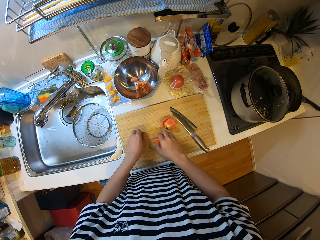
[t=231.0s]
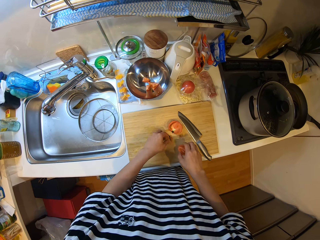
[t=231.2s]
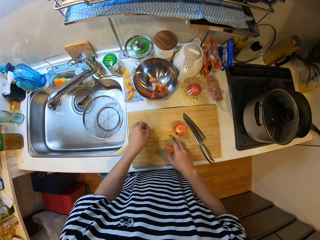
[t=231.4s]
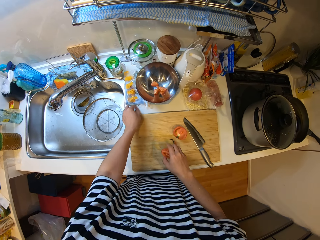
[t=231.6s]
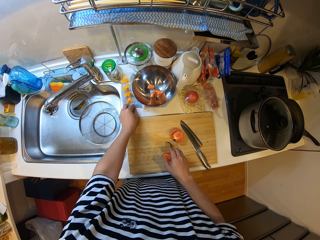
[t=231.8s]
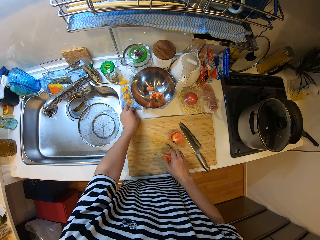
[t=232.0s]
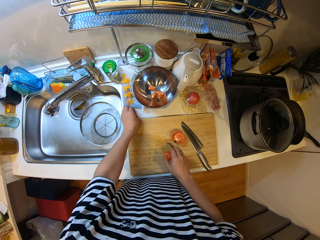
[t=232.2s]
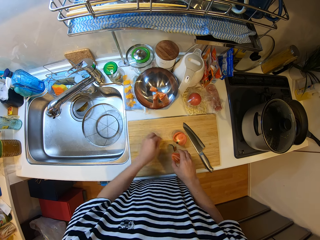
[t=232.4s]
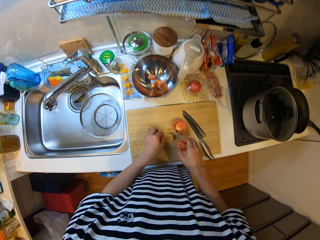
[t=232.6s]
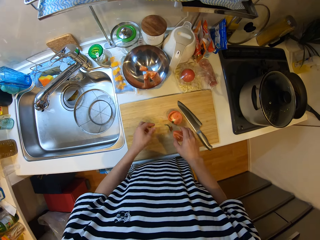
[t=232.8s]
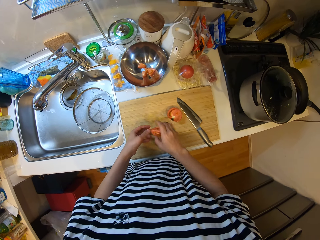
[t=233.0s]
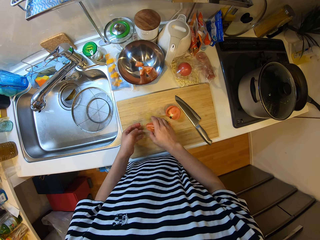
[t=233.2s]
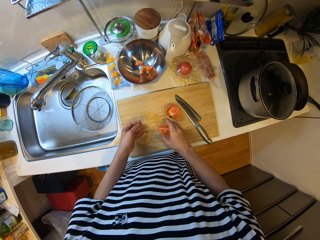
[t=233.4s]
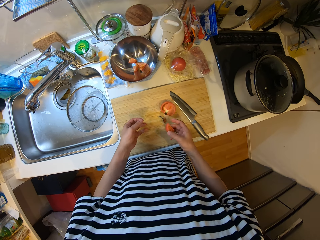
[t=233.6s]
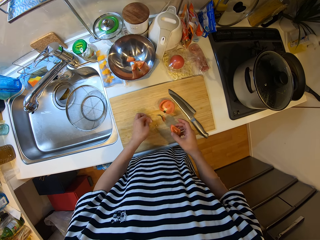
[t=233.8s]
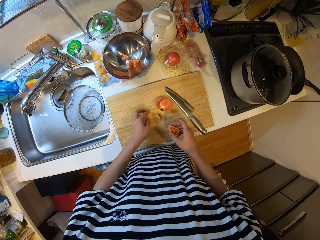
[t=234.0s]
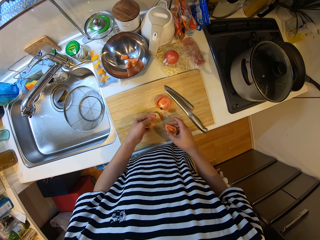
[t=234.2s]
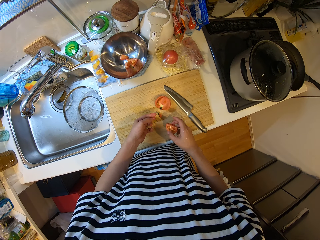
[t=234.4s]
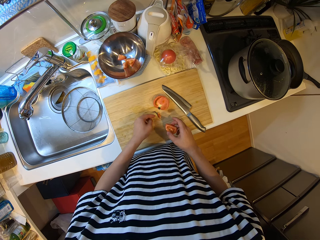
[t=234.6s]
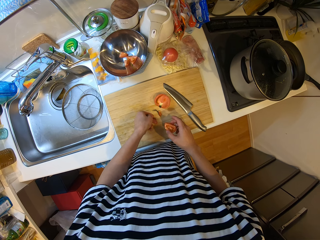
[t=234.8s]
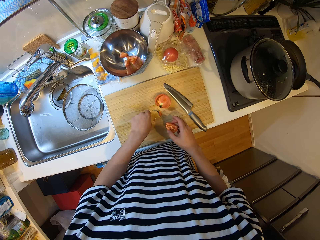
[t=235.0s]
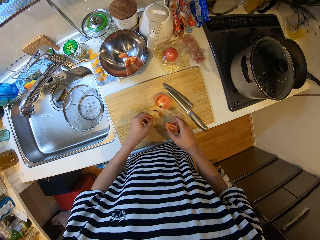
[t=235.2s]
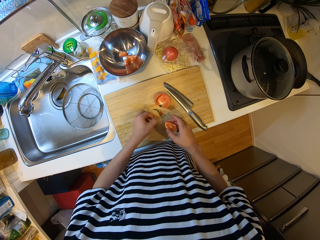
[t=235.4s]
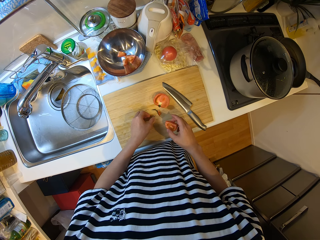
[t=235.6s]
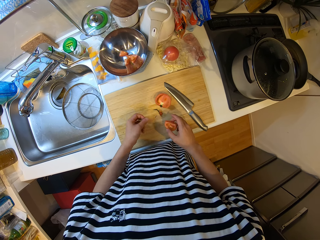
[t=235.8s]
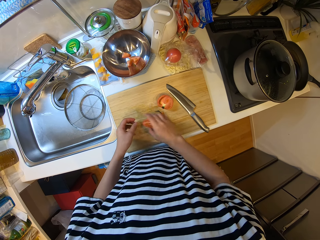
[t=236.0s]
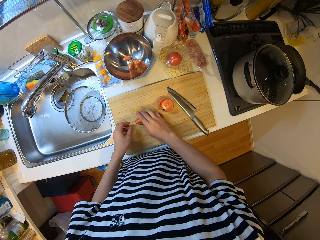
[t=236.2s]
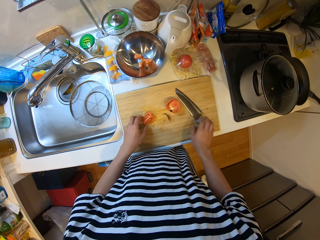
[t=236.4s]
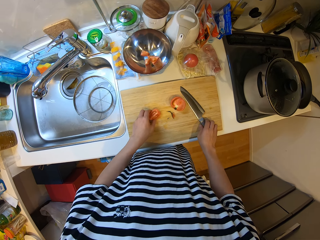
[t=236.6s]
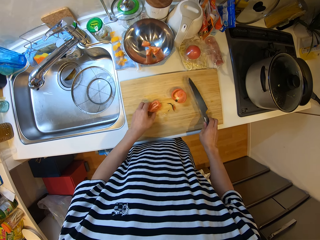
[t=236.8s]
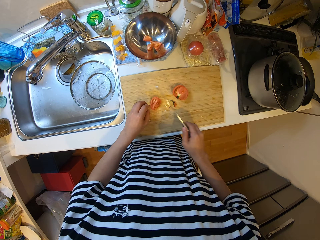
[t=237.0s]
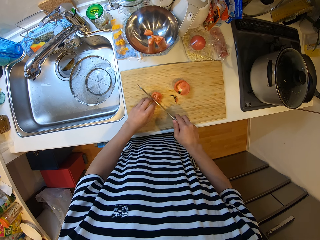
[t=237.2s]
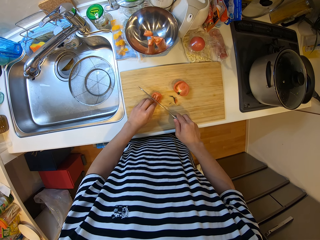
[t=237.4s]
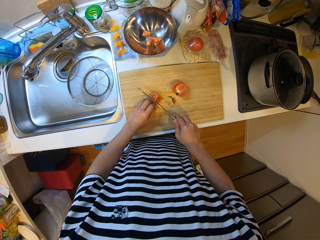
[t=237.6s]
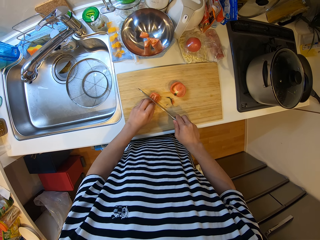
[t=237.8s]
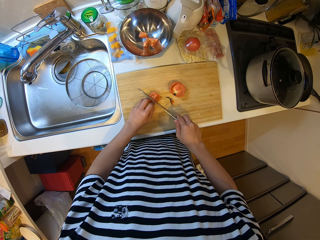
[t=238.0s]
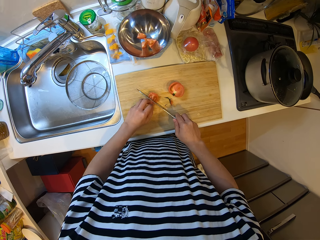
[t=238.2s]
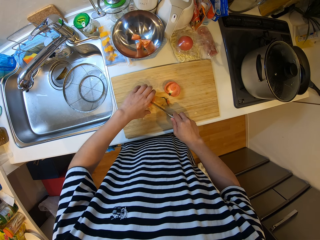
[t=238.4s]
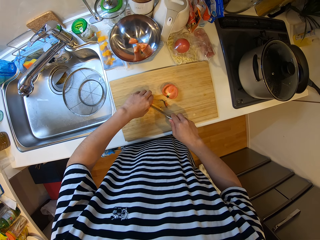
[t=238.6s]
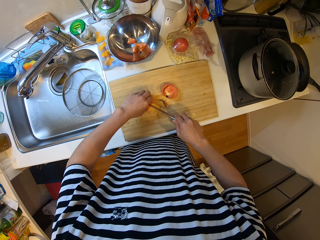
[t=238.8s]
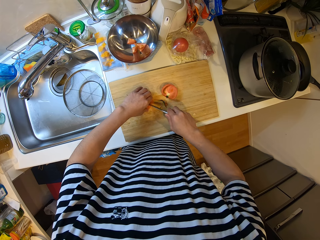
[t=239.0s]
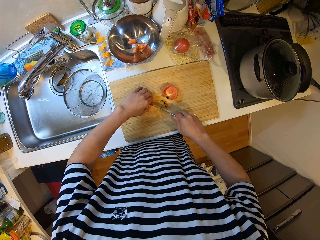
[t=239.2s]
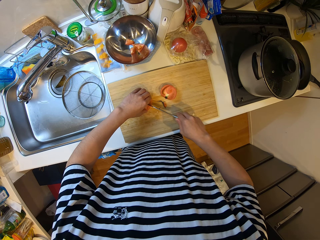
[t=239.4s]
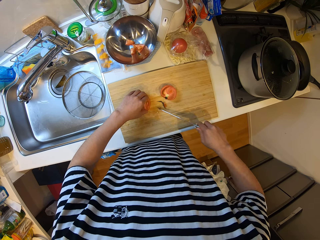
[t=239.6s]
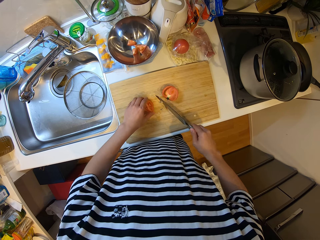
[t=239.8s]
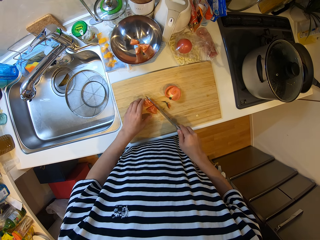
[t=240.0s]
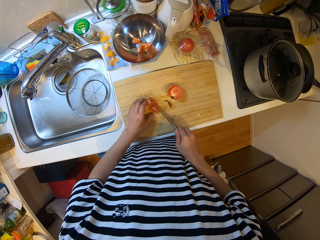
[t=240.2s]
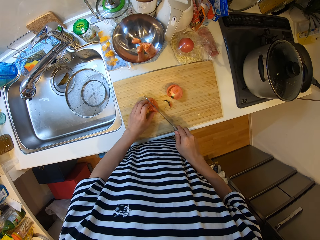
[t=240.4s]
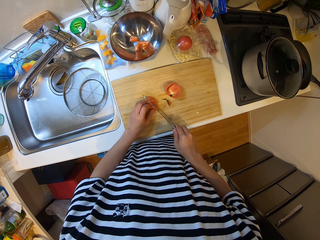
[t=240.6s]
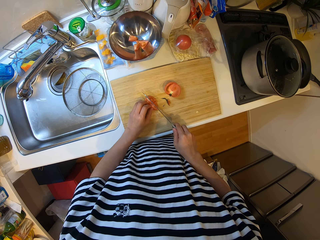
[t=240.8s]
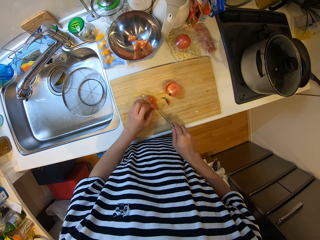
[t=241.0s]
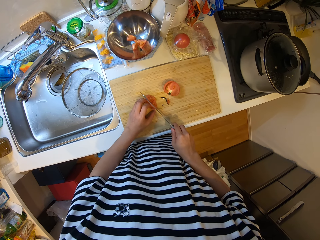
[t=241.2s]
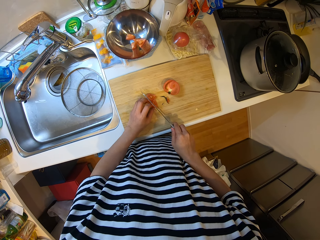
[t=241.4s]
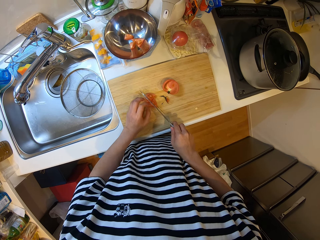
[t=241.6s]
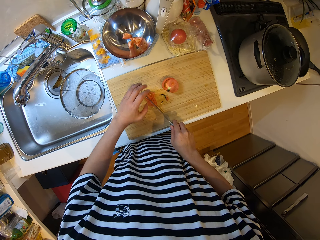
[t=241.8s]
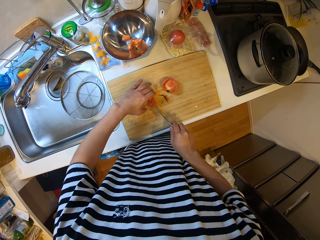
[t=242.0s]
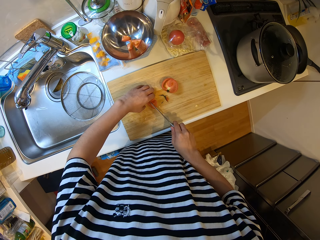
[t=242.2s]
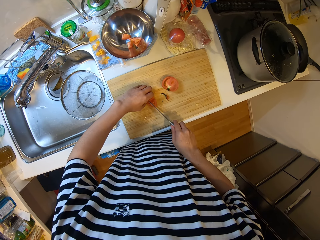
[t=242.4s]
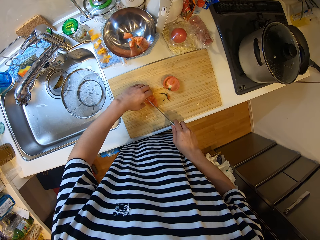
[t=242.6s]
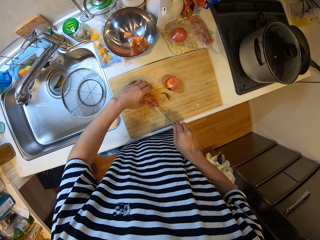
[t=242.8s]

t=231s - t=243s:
The camera wearer picks up the knife from the cutting board. They cut the tomato with the knife on the cutting board.

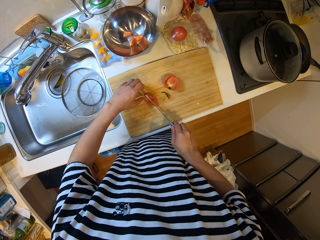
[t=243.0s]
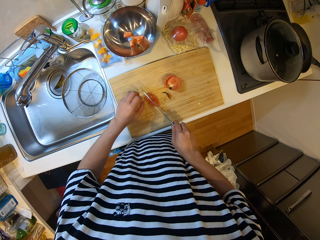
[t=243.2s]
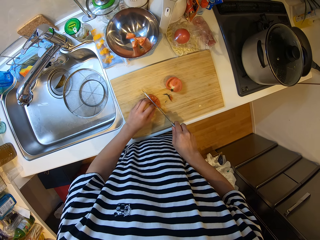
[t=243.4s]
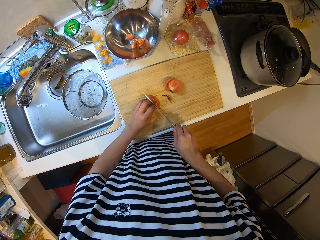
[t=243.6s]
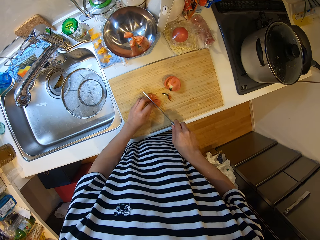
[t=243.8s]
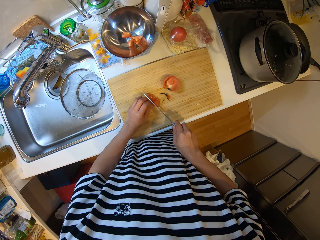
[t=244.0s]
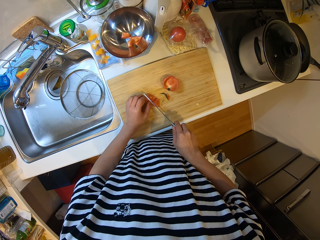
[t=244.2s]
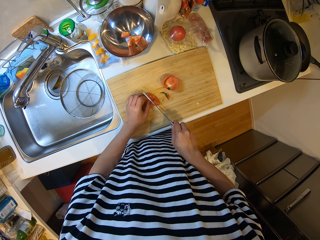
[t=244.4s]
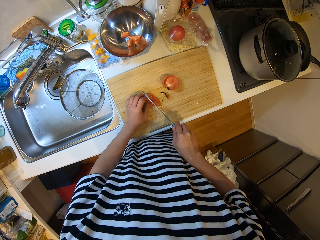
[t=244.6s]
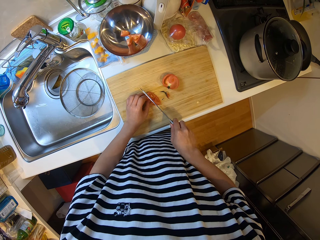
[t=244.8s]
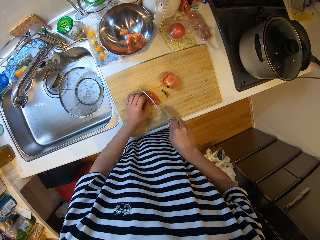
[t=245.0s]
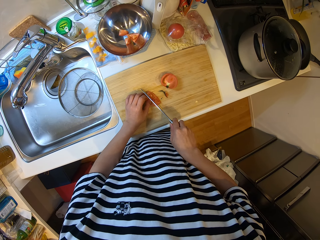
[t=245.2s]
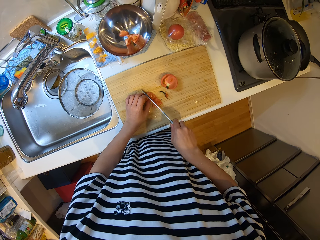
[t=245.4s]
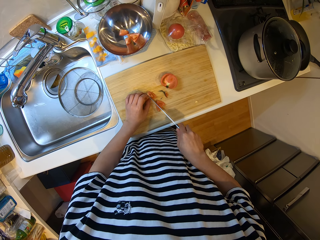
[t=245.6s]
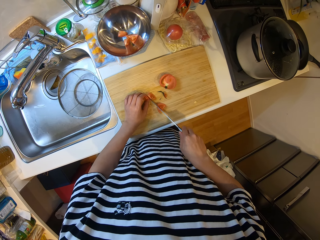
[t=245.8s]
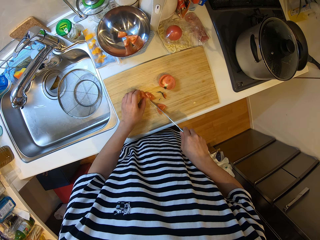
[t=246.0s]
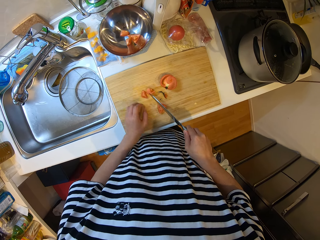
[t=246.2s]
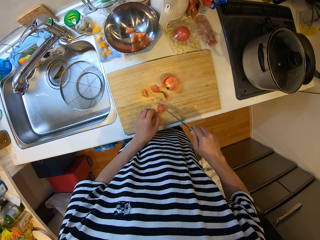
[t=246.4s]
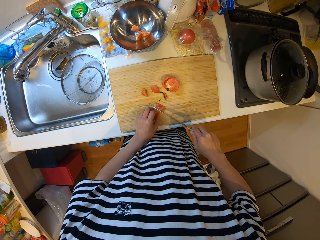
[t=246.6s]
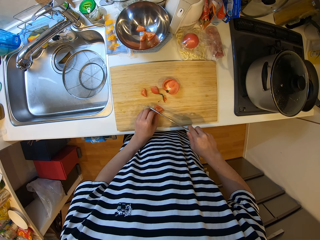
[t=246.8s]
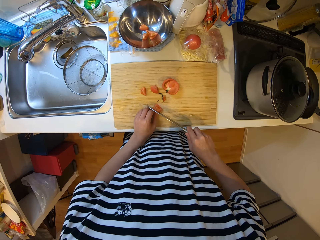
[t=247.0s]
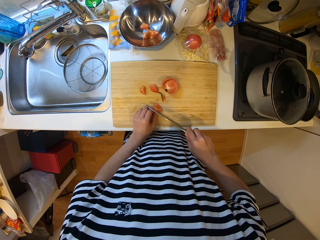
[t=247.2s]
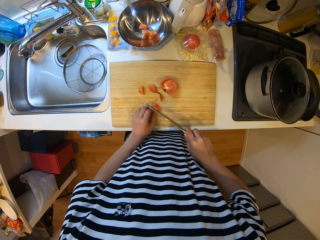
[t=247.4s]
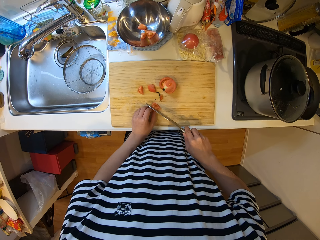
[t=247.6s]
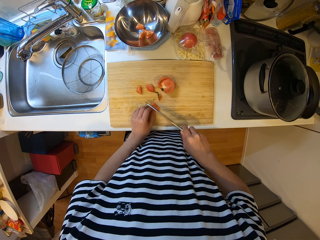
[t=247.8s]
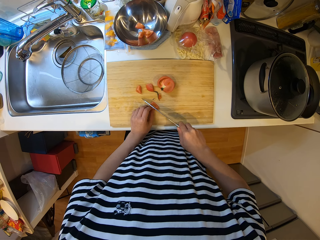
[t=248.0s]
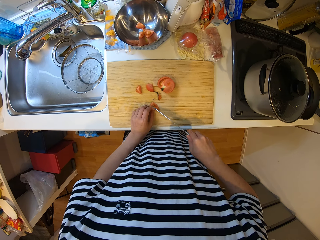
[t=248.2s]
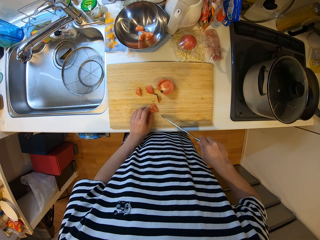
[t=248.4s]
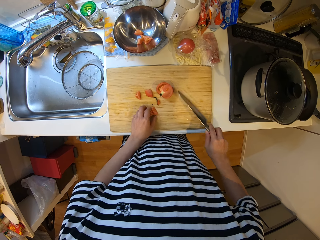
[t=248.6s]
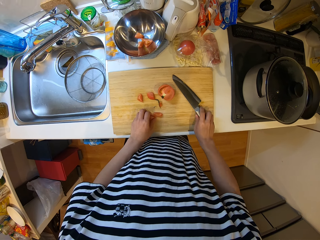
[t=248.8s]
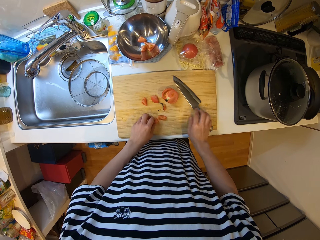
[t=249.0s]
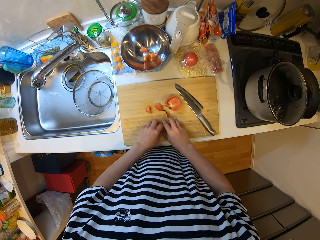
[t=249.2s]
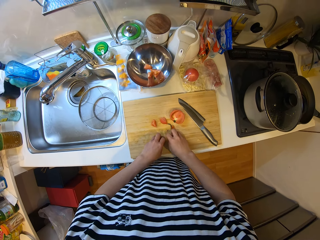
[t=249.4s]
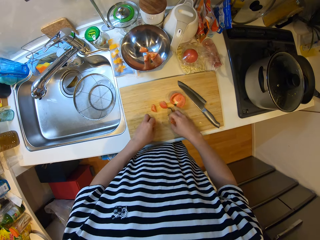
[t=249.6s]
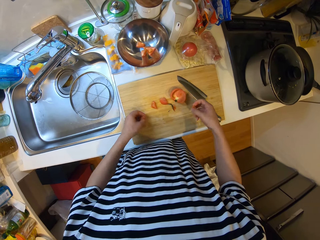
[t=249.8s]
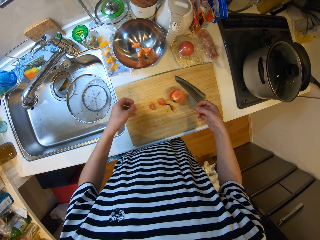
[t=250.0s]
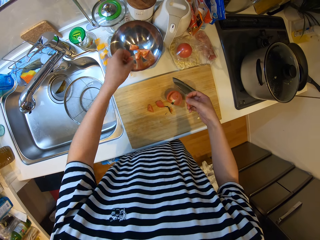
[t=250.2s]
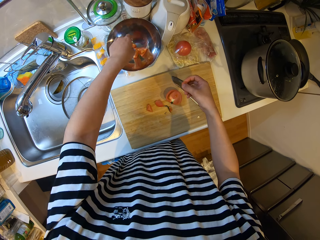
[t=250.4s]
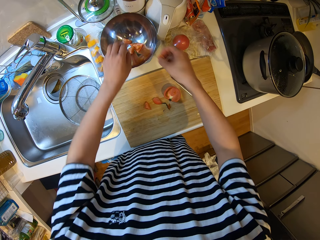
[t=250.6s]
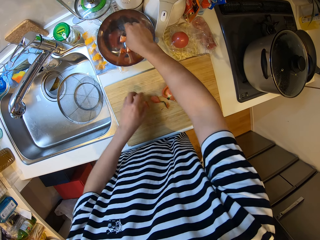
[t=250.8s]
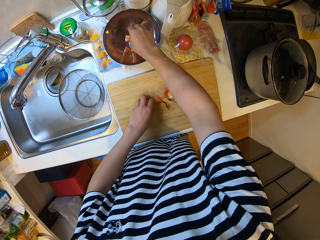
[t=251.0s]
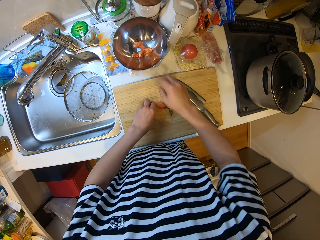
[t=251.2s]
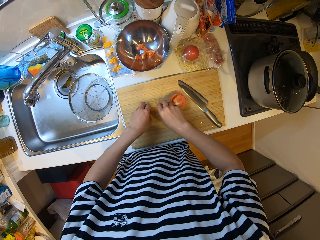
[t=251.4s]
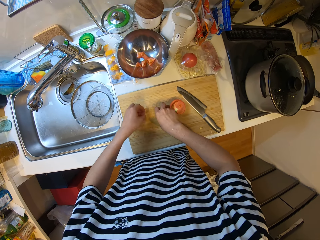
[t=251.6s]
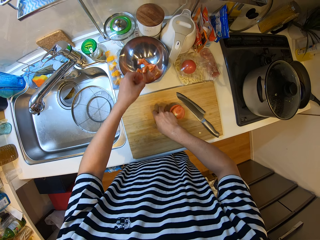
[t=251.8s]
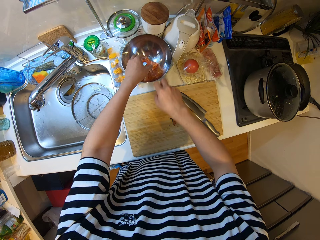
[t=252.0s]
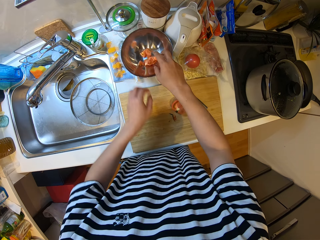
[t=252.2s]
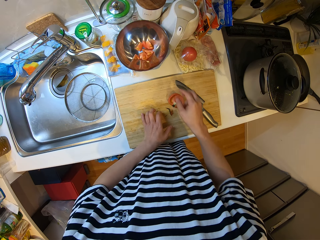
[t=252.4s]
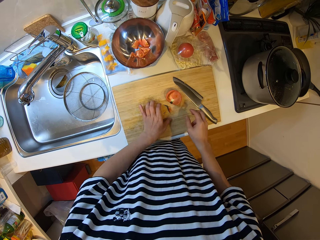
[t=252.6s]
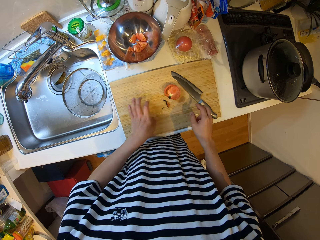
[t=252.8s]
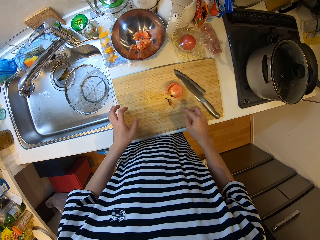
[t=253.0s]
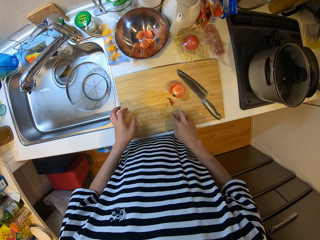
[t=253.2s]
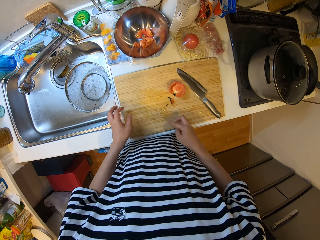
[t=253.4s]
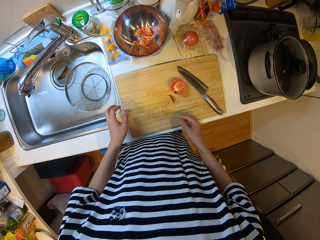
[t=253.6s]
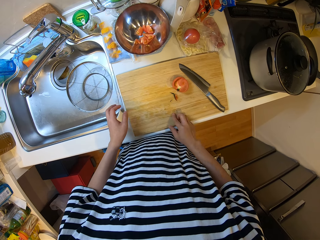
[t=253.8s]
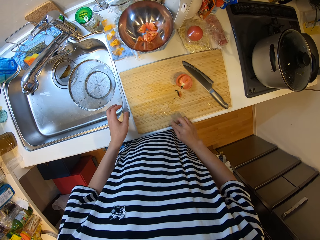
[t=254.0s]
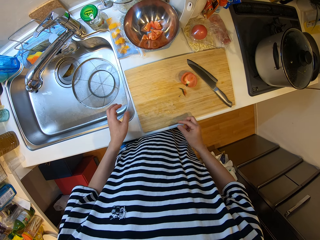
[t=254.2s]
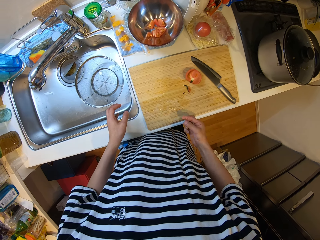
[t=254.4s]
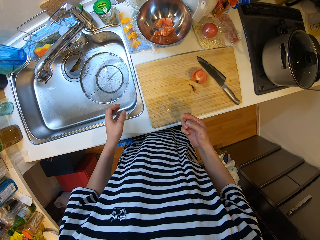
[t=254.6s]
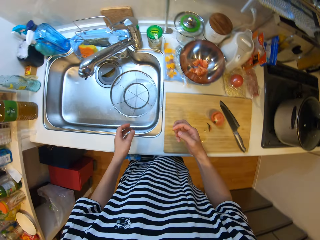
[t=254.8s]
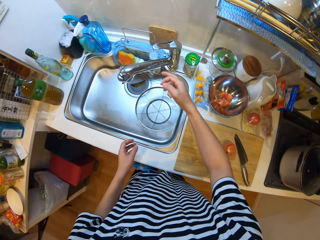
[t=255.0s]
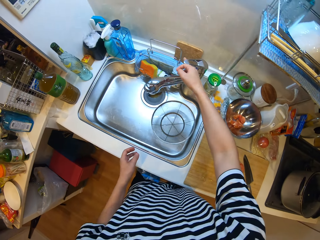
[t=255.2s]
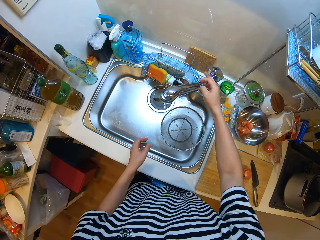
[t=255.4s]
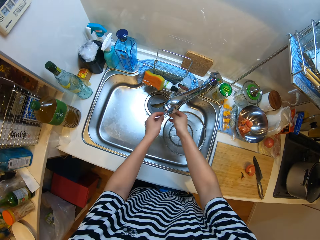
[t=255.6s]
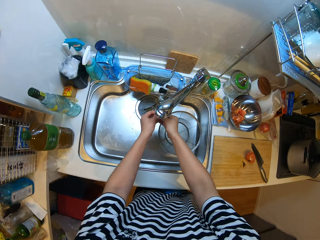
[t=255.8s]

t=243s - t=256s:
The camera wearer drops the knife on the cutting board or chopping board. He picks the pieces of the tomatoes from the counter. He drops the tomatoes in the bowl on the countertop. He picks the pieces of the tomatoes from the counter. He places the tomatoes in the bowl. He wipes the chopping board with his finger. He turns the tap on.
